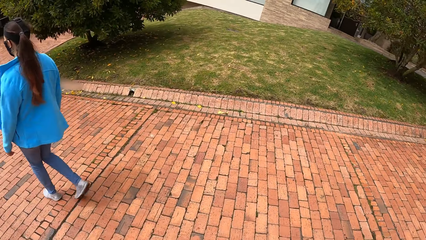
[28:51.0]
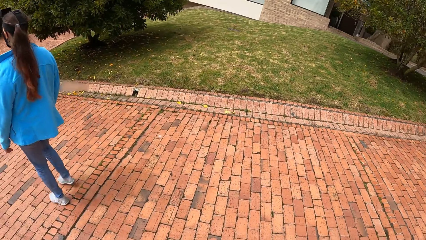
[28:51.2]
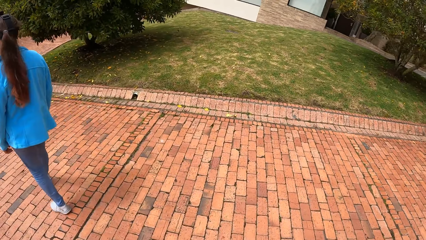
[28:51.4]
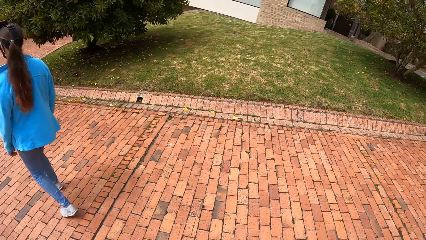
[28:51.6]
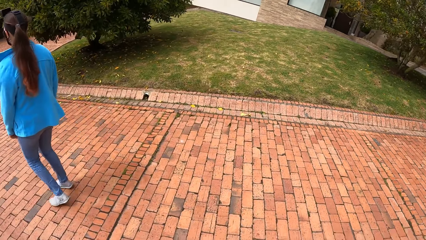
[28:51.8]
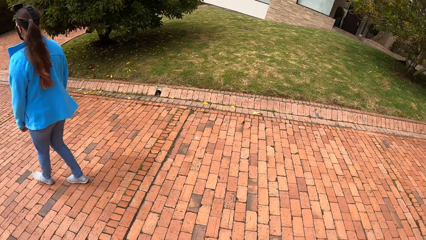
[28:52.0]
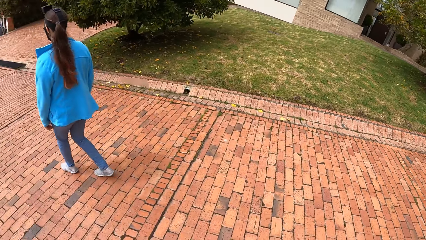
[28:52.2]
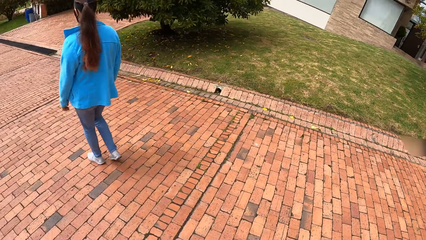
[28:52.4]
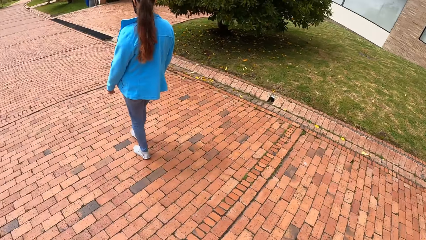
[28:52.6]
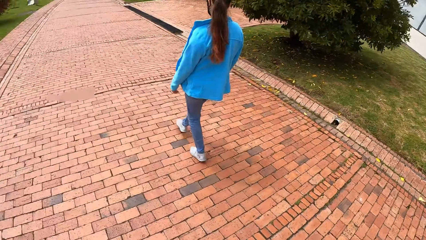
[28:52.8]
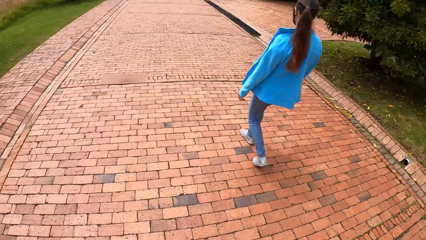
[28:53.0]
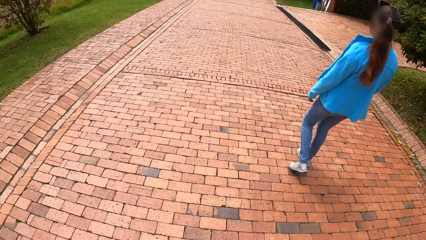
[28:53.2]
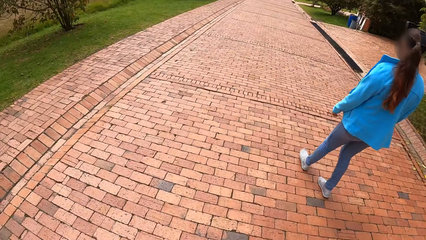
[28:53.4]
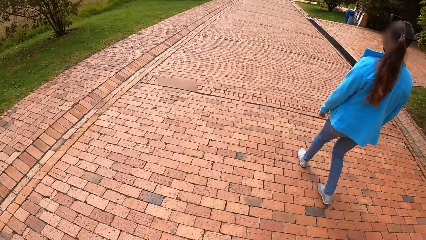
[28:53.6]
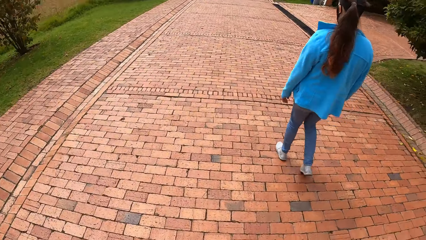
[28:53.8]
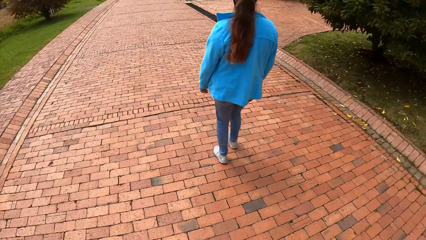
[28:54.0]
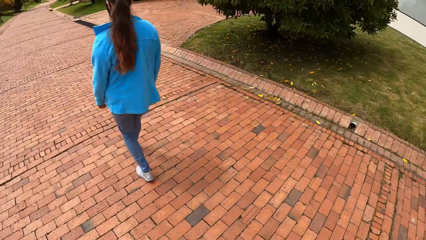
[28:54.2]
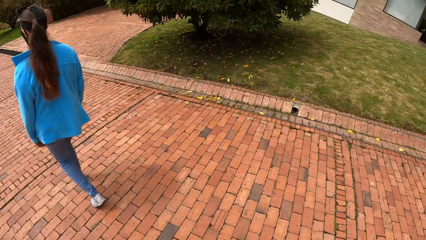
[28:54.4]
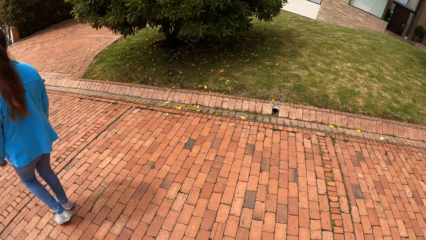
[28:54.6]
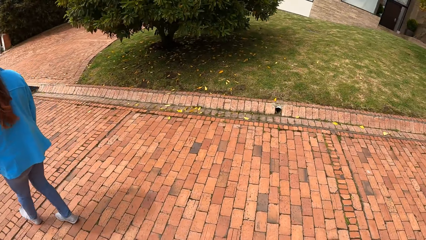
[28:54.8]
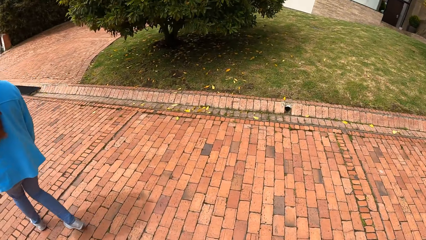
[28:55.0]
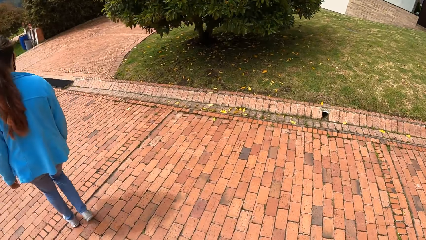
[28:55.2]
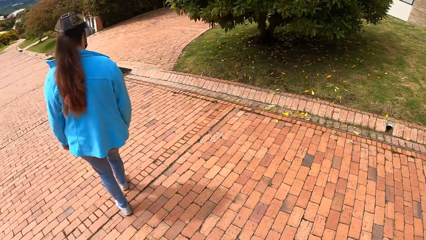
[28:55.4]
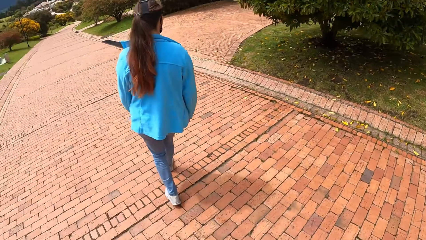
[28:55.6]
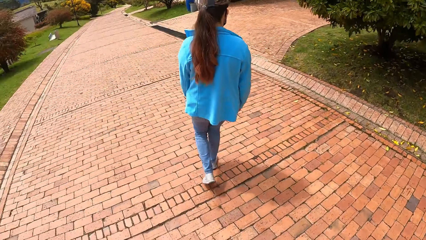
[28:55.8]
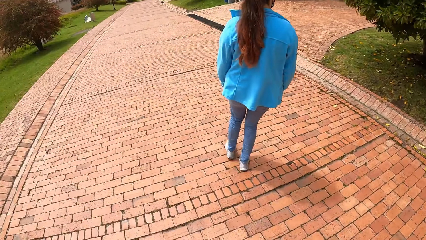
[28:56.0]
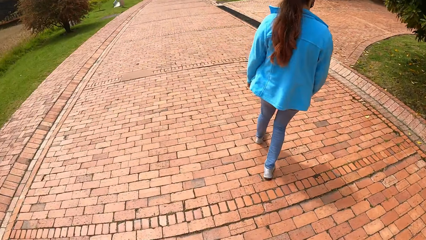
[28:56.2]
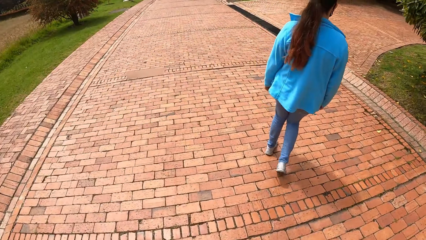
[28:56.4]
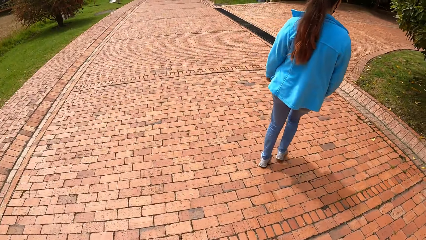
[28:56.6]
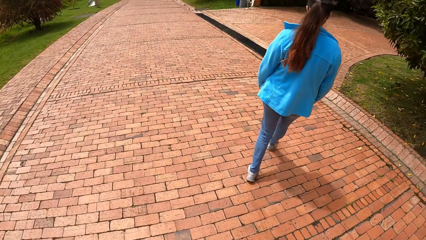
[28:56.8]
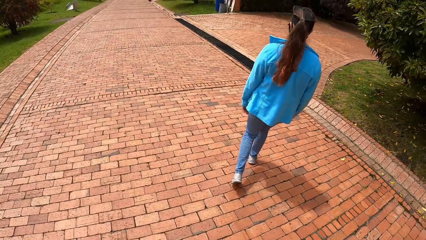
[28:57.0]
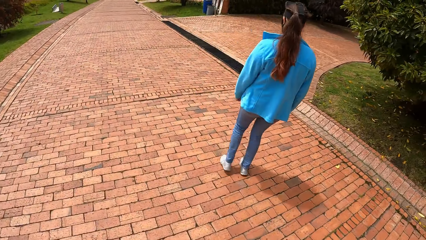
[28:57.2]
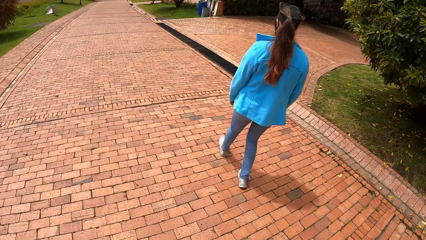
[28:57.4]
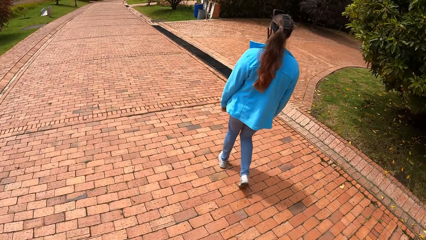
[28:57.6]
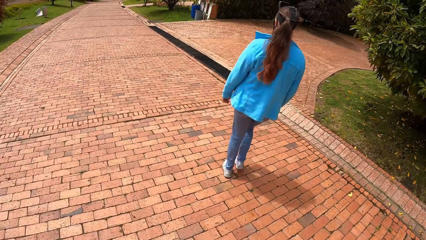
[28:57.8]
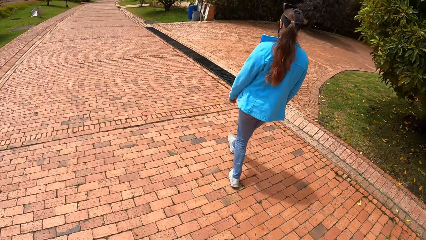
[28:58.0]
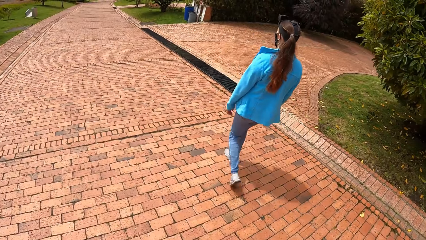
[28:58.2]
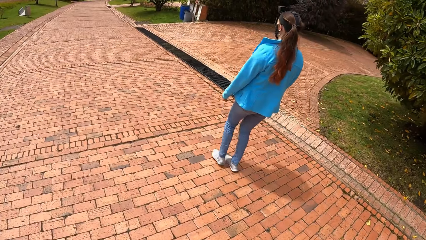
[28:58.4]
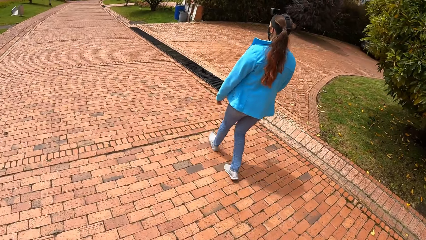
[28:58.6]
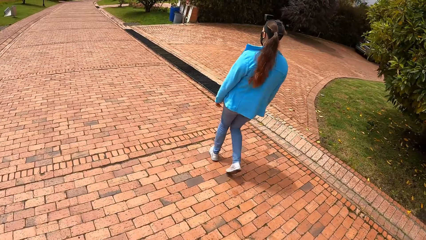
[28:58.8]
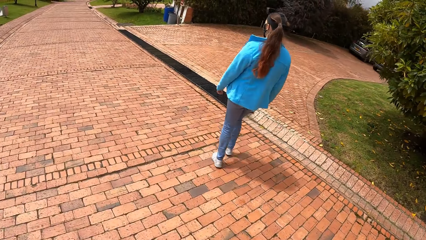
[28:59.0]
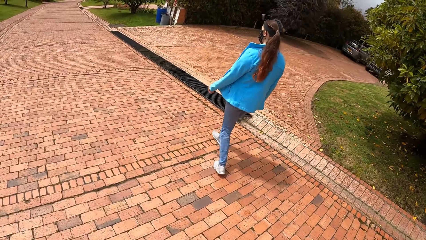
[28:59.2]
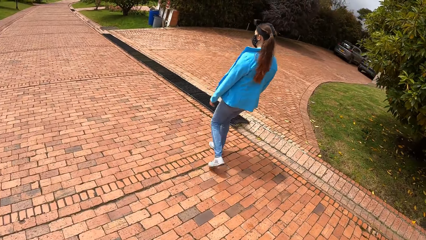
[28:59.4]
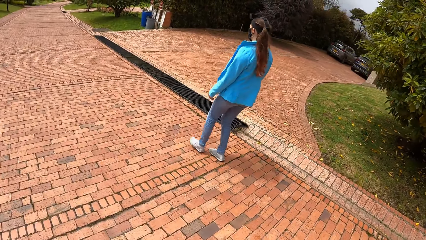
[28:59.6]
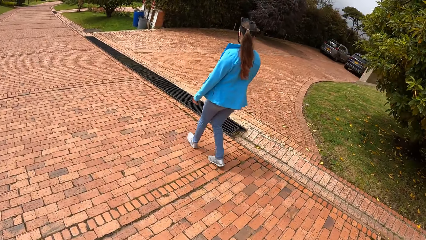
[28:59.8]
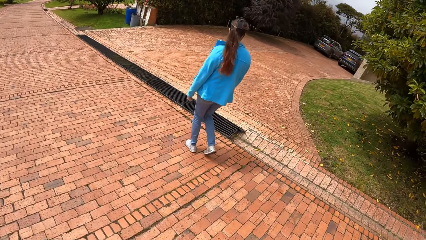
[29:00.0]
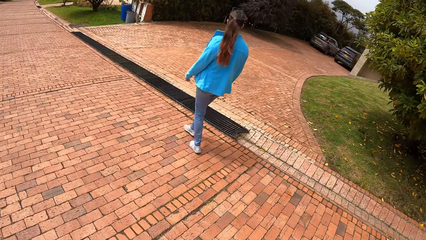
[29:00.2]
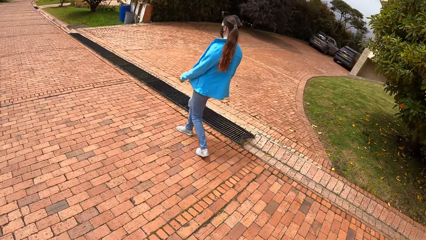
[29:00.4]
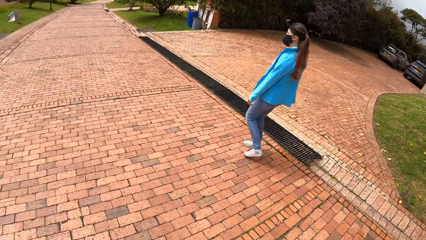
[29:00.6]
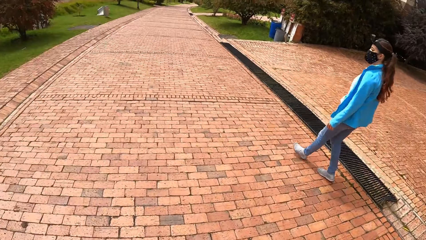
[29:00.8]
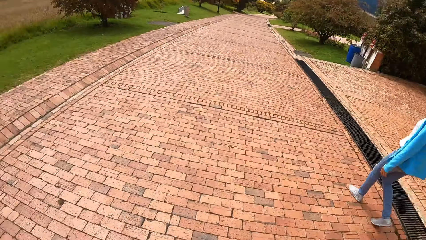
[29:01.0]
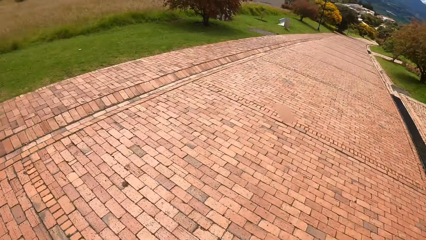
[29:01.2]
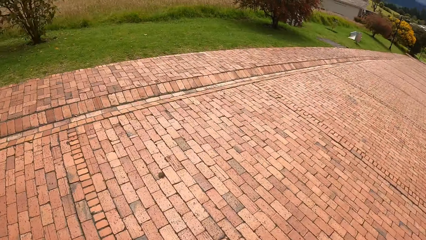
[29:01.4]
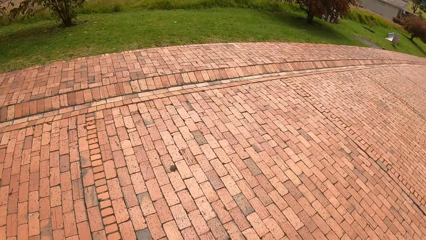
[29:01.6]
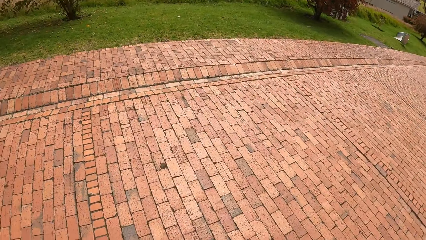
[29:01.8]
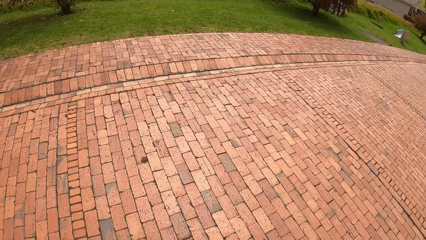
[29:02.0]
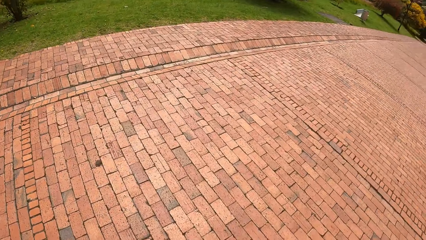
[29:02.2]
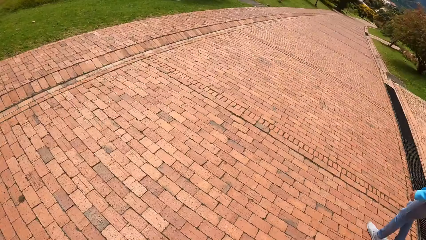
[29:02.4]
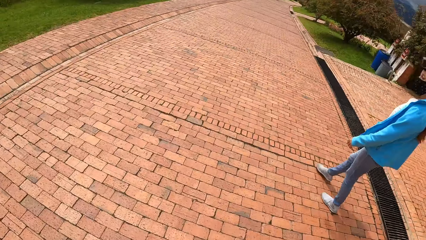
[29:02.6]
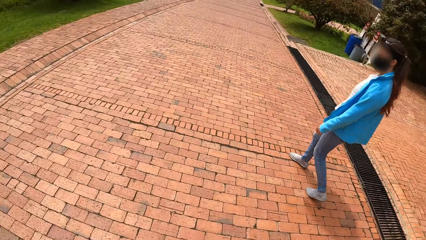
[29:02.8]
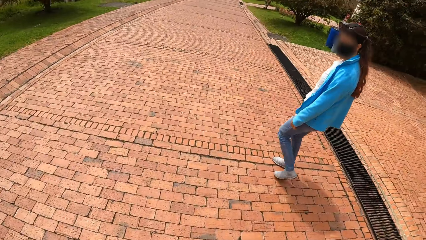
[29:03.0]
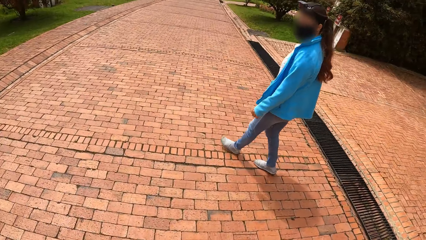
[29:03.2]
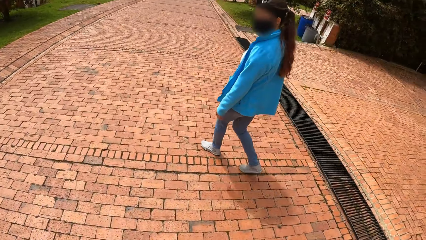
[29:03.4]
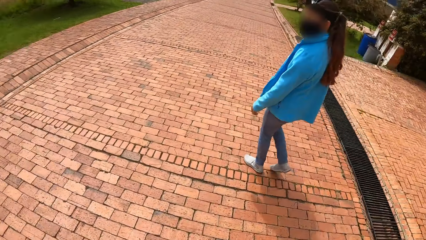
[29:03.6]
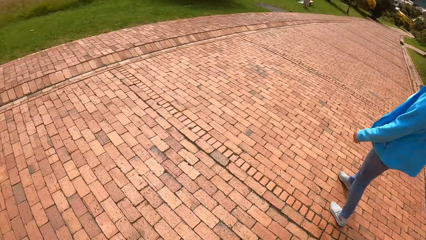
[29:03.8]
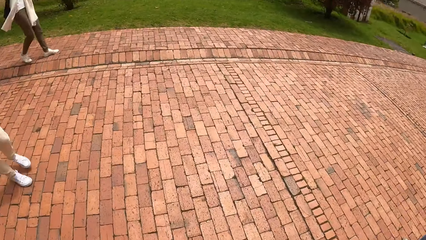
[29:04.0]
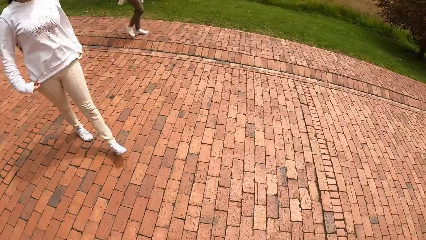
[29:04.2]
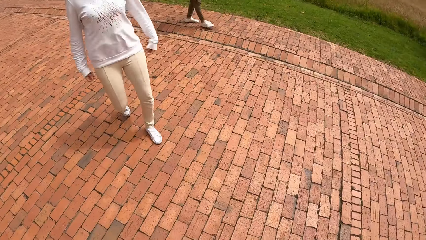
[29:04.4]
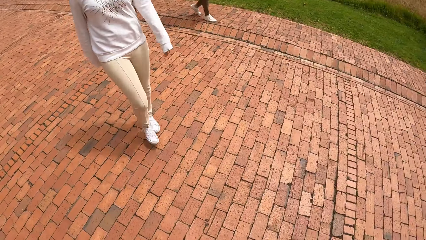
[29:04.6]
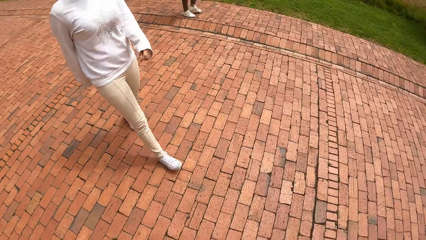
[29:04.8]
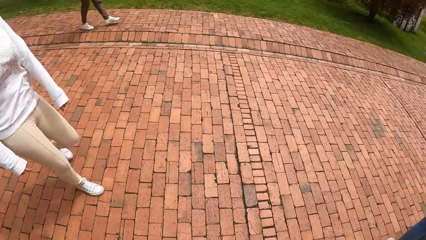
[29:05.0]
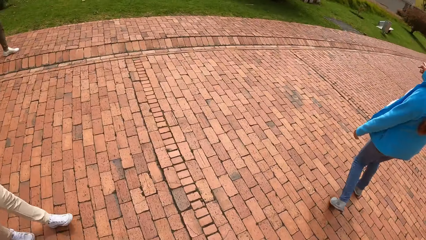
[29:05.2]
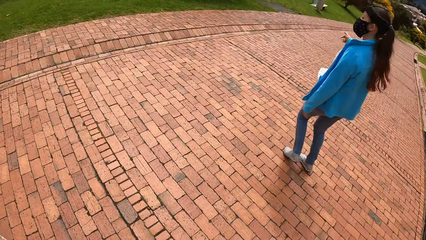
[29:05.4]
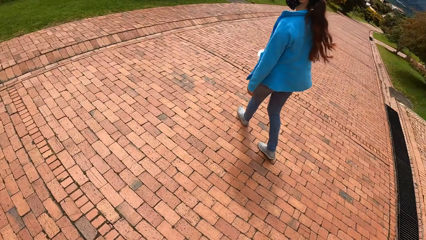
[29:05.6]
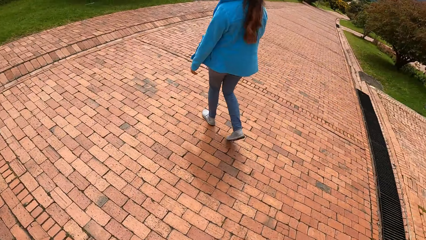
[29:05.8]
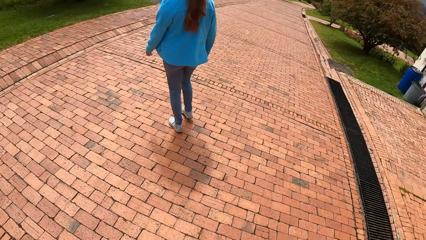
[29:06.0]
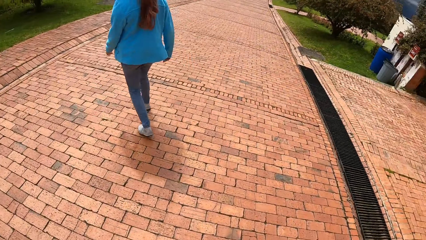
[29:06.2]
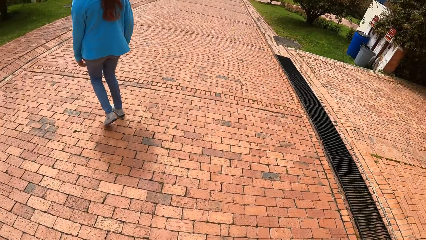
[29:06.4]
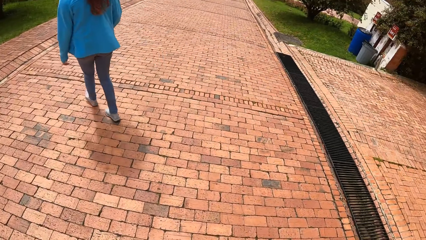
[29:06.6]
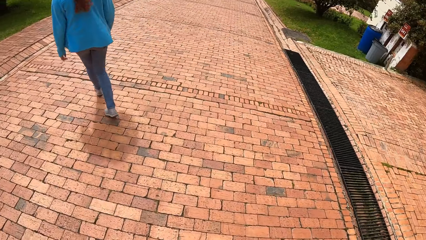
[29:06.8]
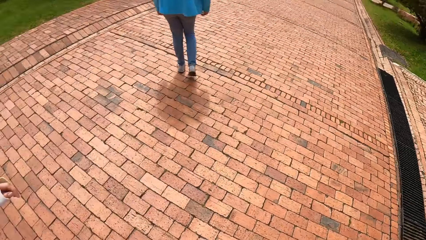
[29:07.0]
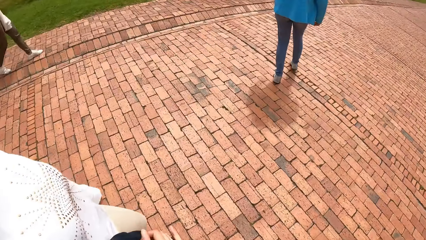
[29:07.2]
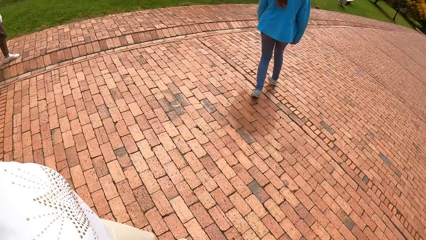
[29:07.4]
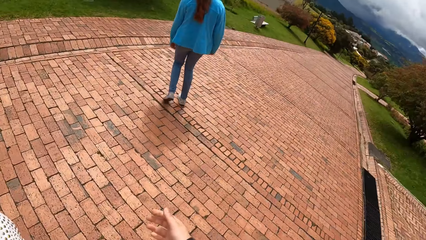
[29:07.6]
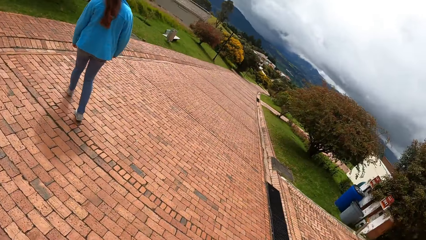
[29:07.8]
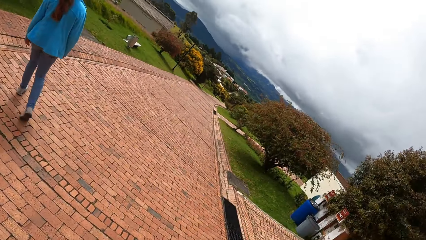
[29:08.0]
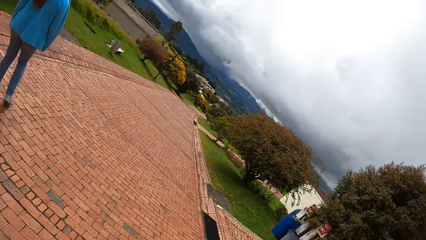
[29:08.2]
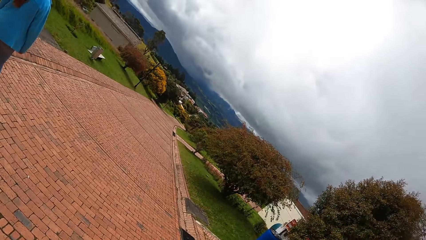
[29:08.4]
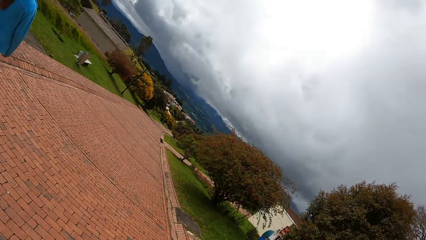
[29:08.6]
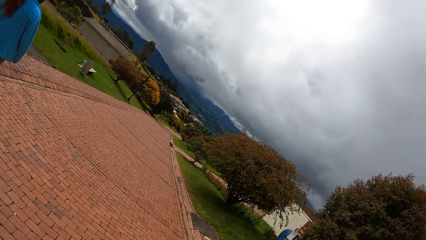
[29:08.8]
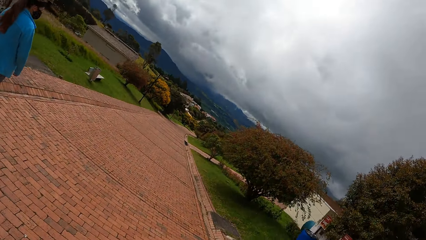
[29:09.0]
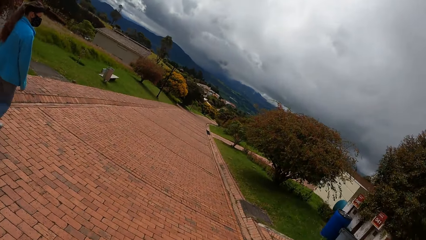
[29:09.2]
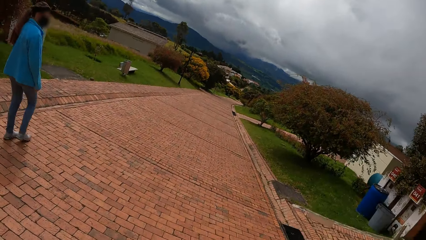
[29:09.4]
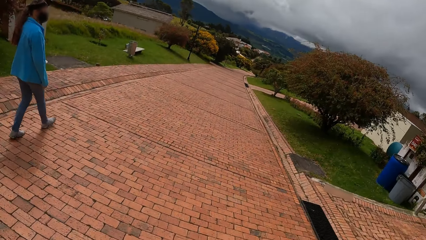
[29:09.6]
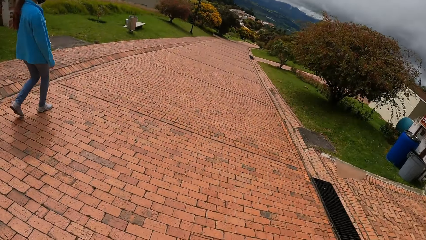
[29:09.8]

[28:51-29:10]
The woman walks on the road. The camera wearer turns. They turn back.
